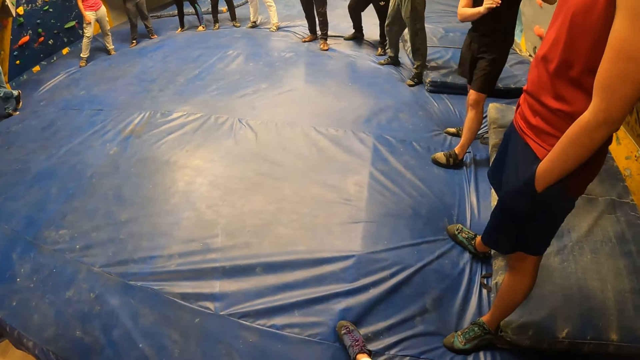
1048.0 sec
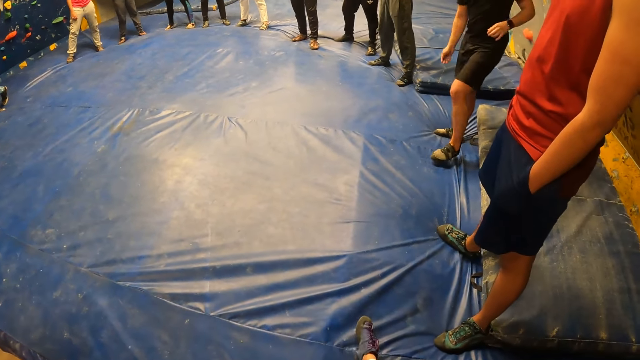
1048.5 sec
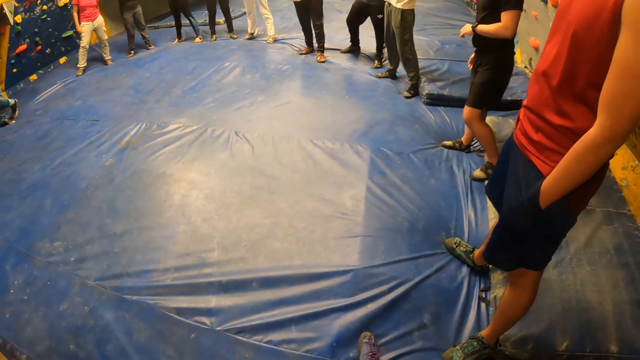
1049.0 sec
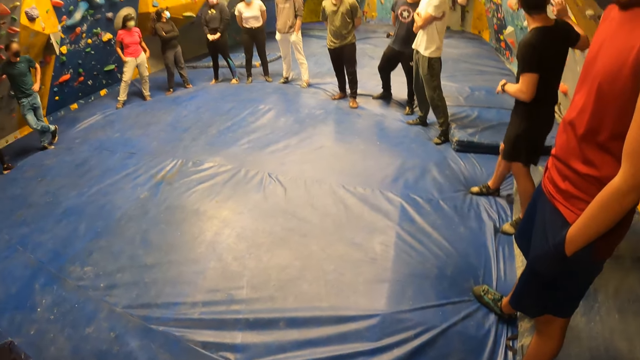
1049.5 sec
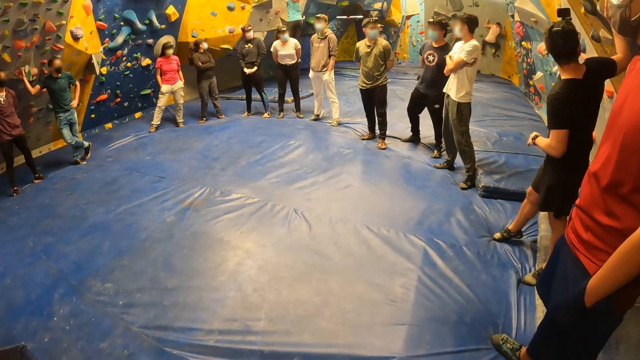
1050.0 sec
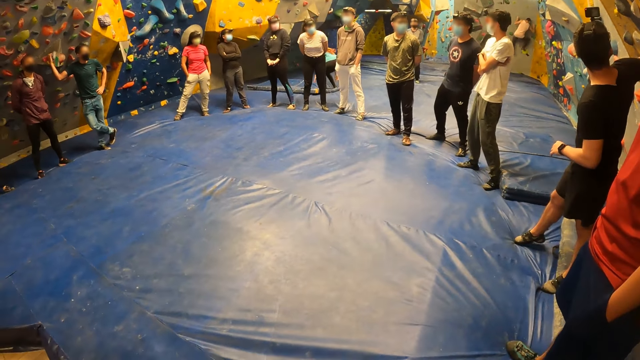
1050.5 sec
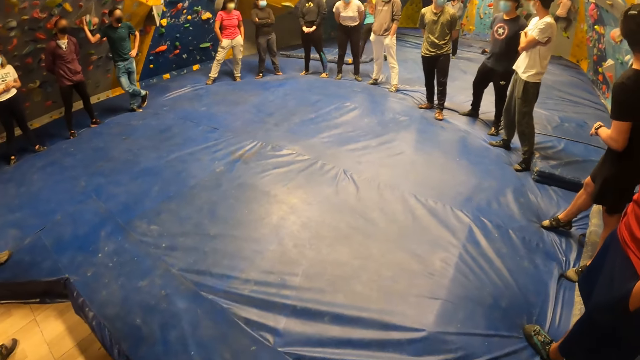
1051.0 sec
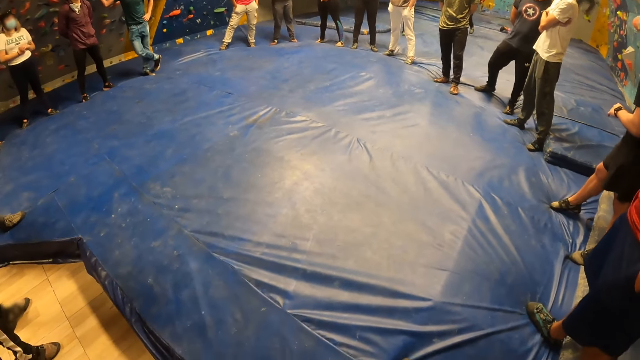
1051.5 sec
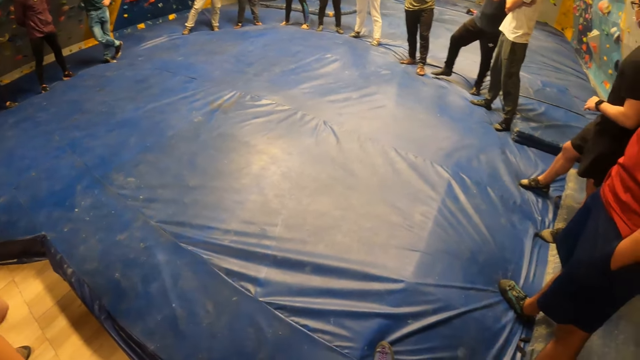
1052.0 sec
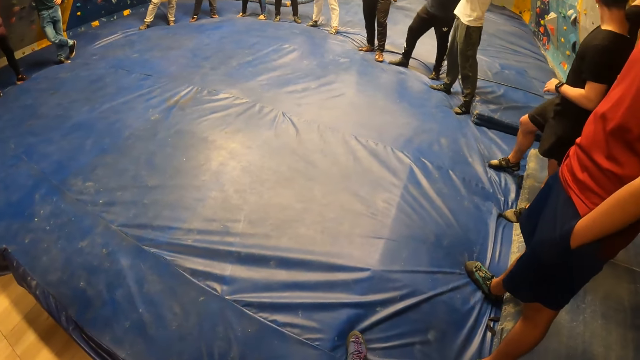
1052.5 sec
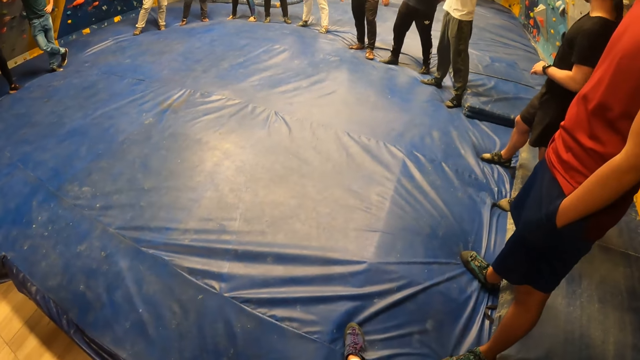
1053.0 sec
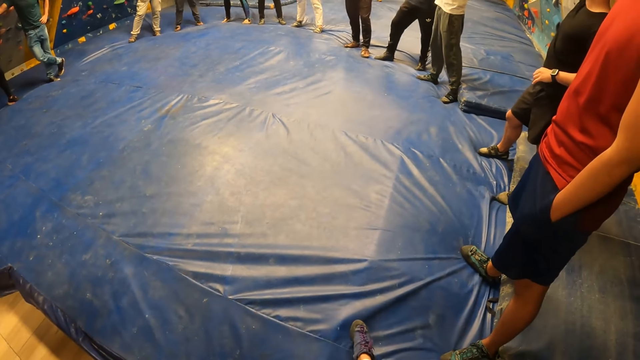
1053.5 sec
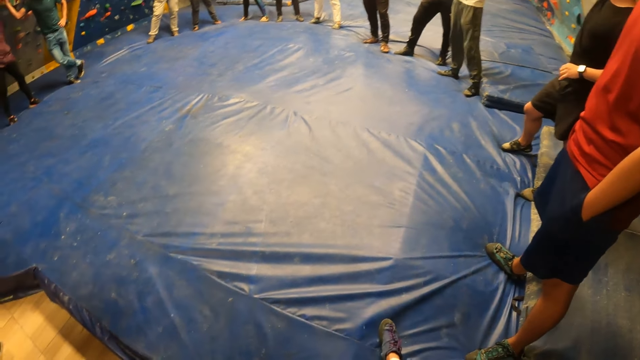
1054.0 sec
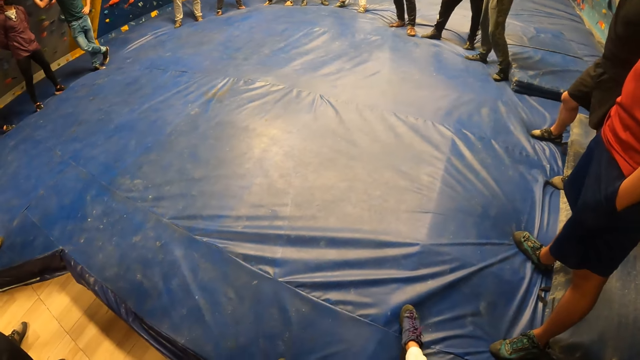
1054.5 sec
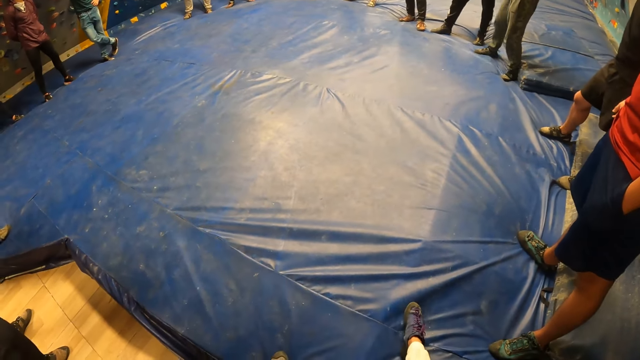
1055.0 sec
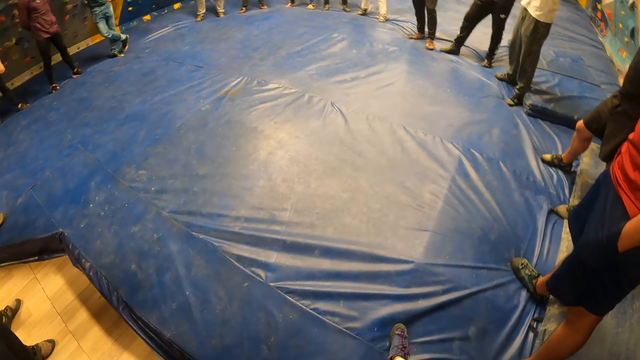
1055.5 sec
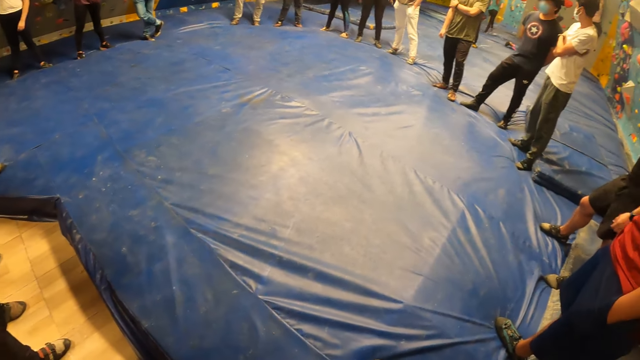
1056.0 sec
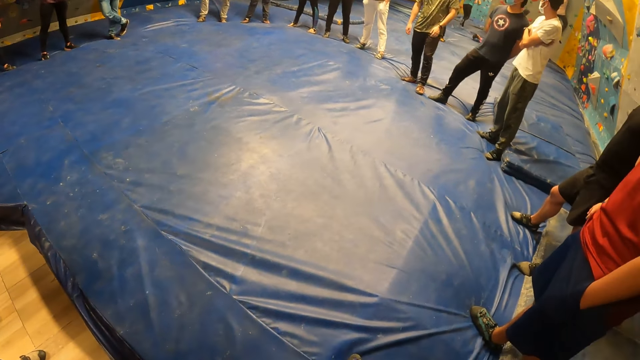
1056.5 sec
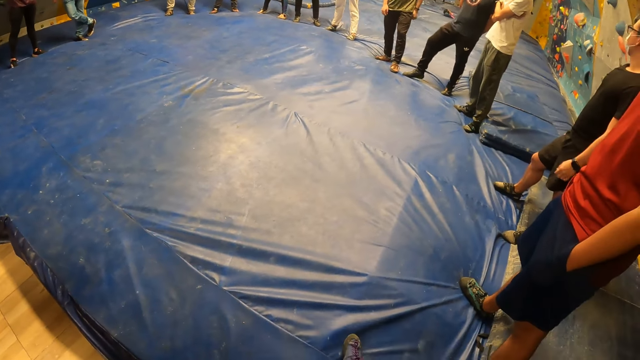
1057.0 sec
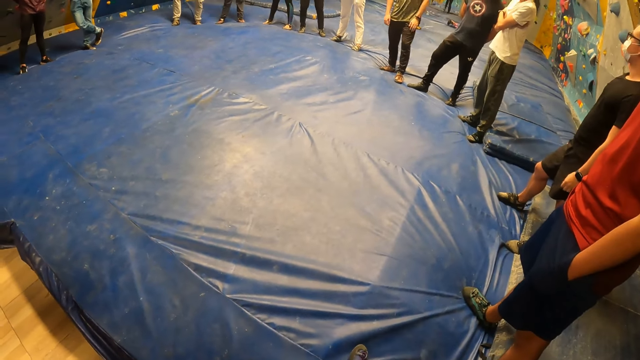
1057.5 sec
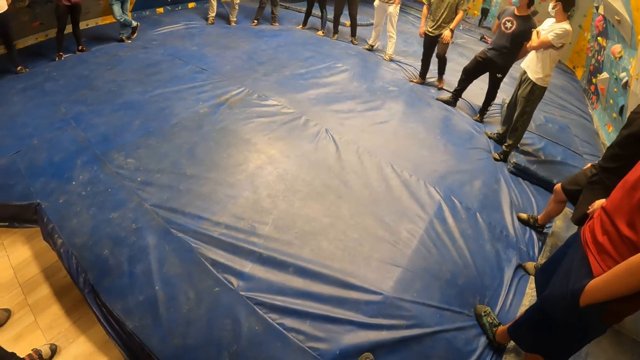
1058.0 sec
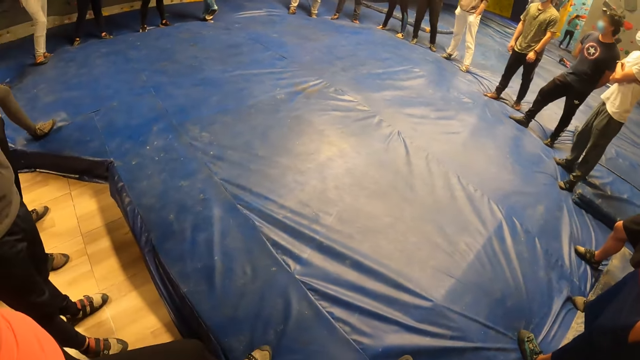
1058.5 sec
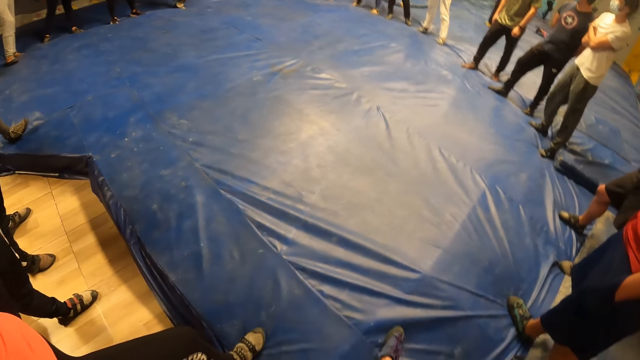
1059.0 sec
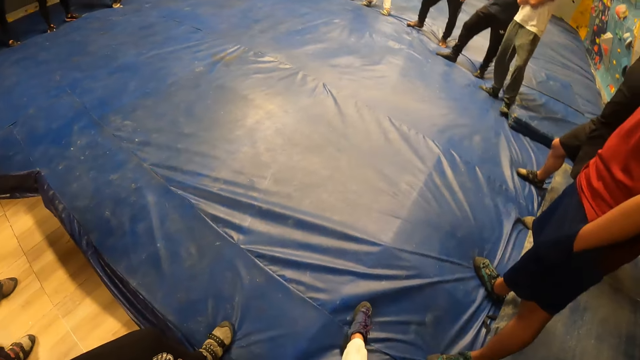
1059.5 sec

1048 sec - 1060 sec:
A man touches the wall. A woman jumps. The camera wearer looks at the floor.

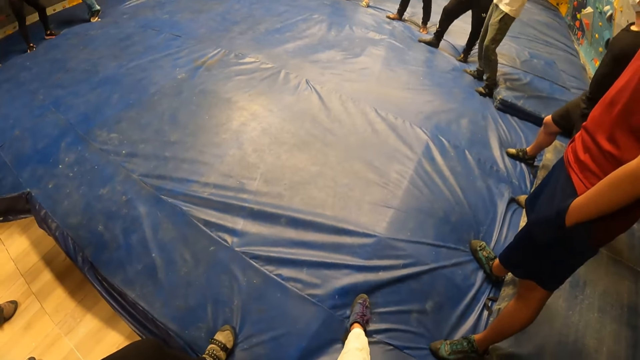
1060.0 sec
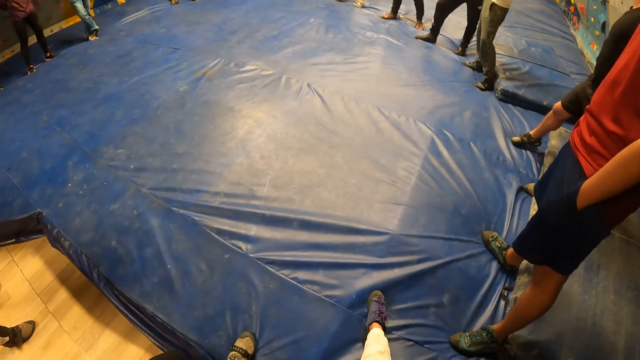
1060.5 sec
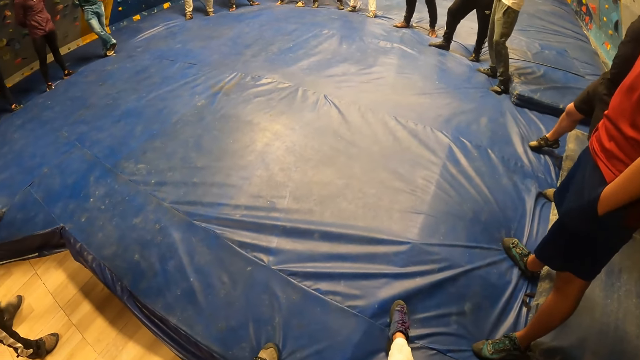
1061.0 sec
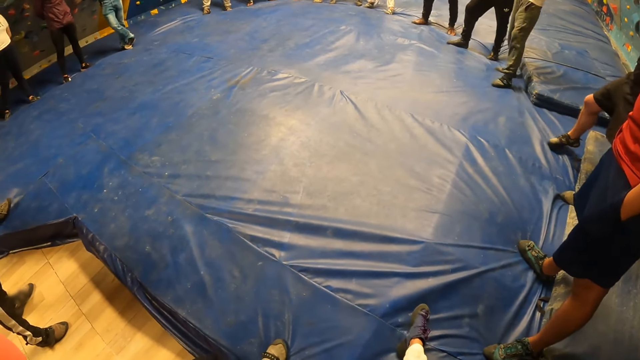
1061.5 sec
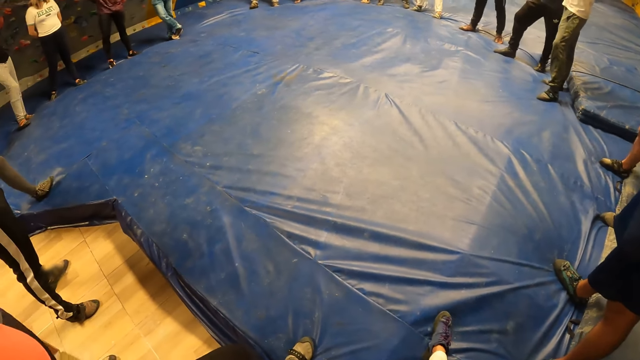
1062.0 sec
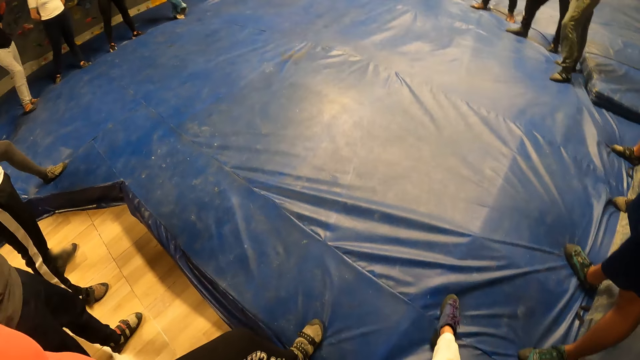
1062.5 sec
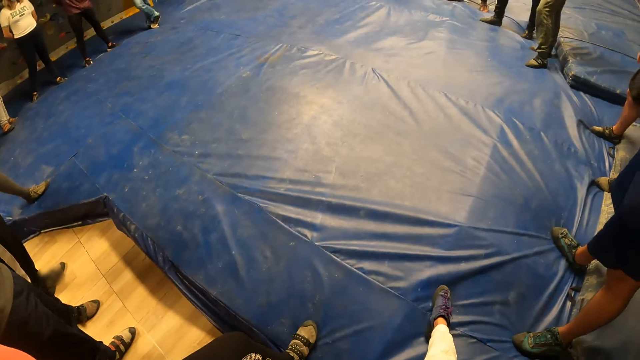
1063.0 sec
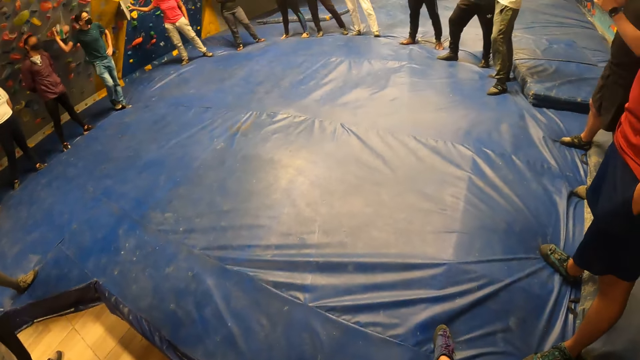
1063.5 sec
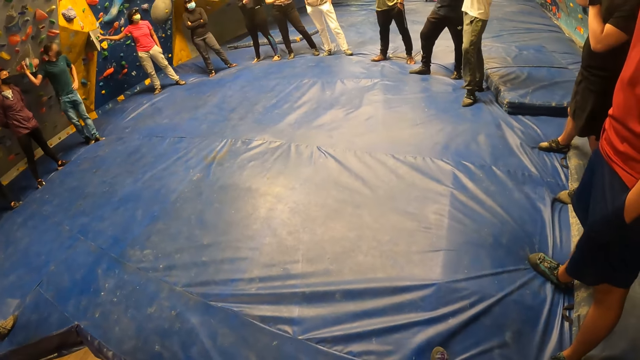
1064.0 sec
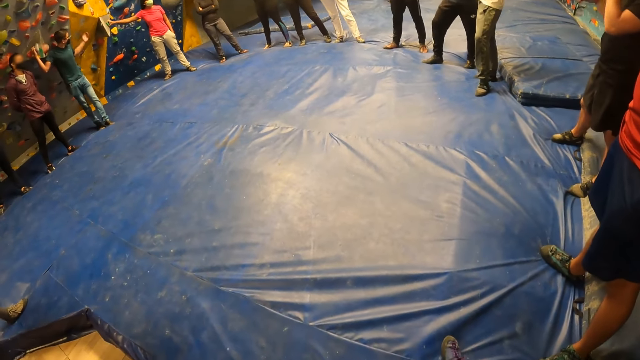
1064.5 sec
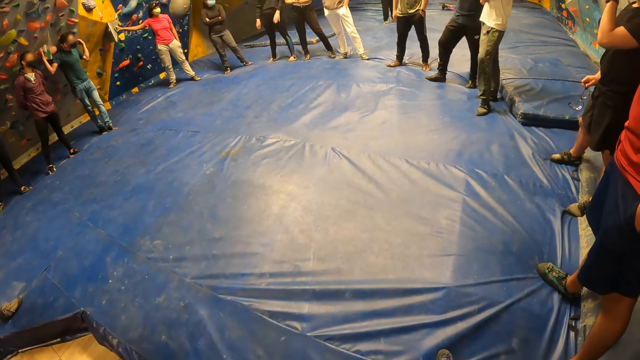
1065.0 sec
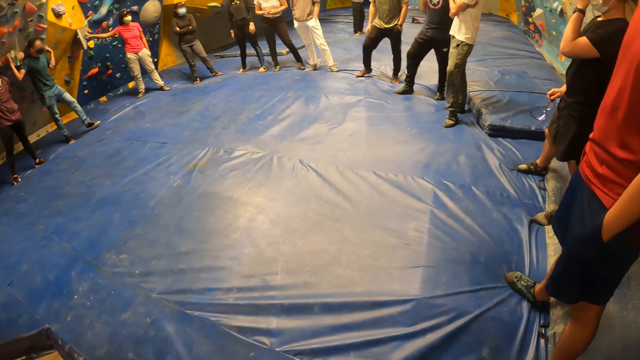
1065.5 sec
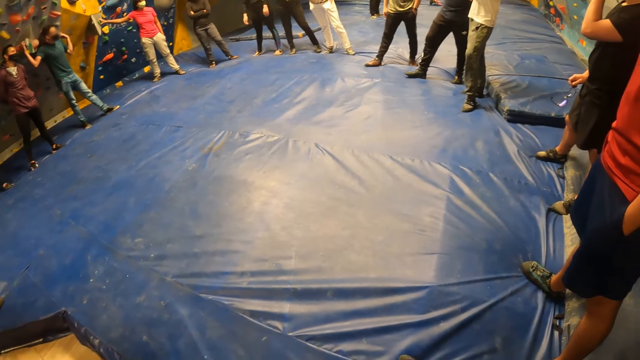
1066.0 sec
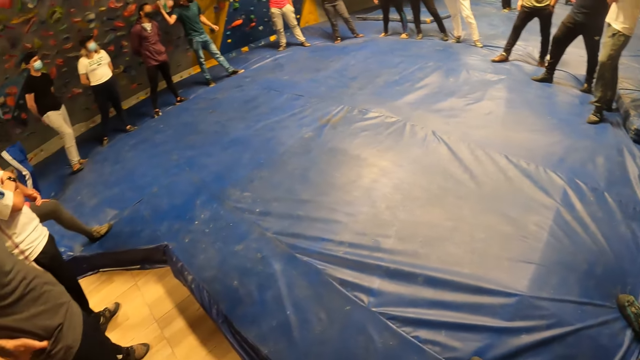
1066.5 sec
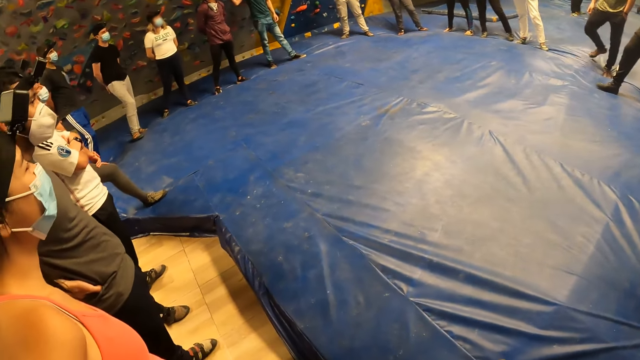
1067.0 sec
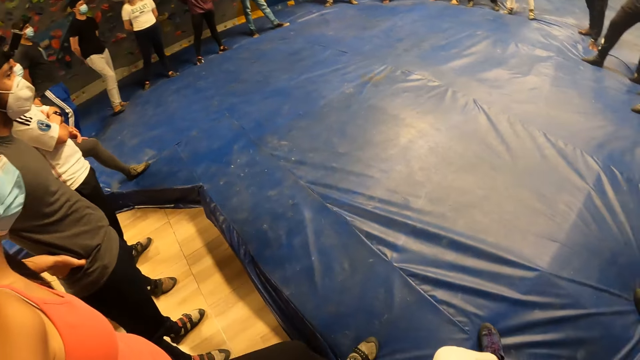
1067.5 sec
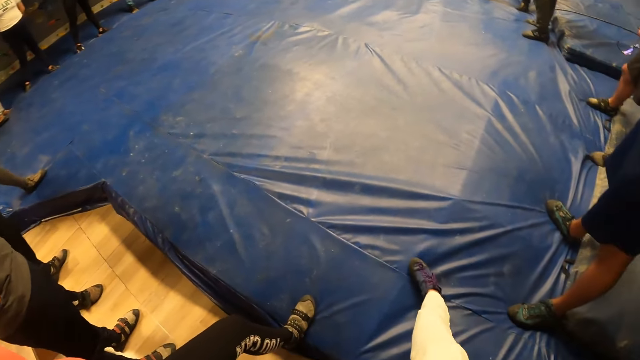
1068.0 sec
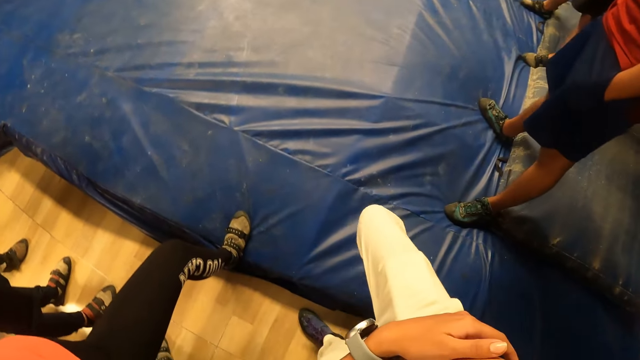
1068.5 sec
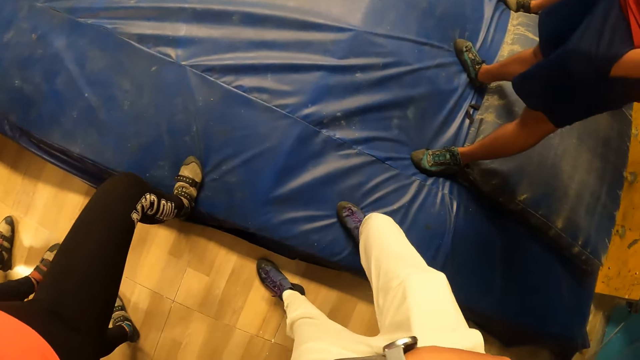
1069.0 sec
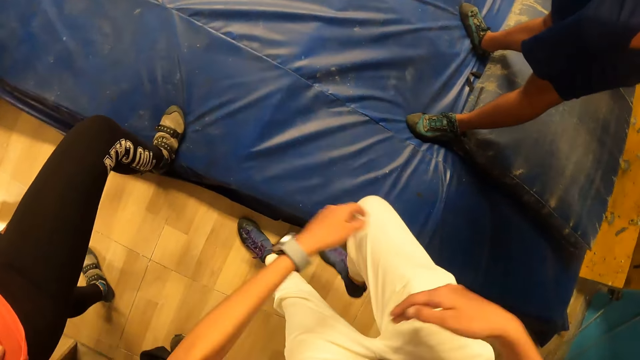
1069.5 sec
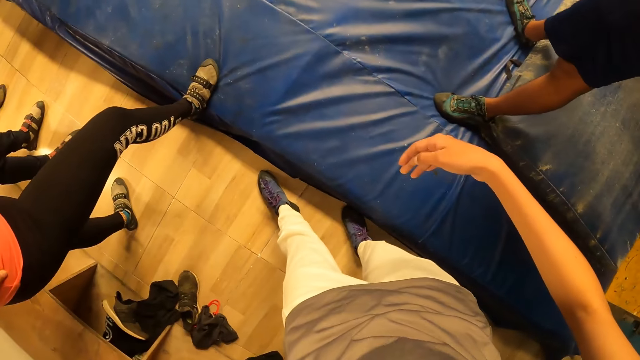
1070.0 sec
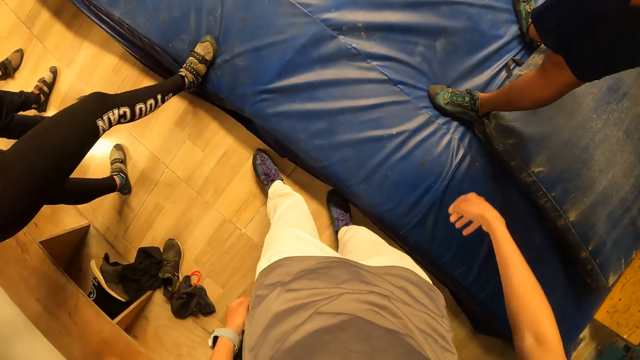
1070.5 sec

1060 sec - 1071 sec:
The camera wearer looks at the colleagues. A man touches the wall. The camera wearer moves the right leg. She drops her right leg on the floor. She steps on the floor.
